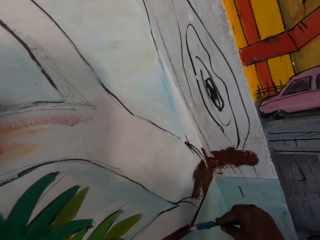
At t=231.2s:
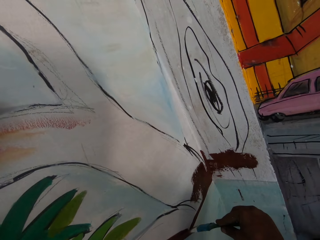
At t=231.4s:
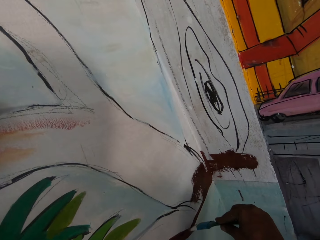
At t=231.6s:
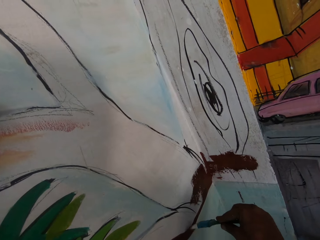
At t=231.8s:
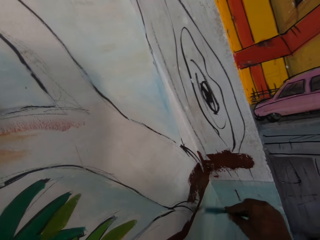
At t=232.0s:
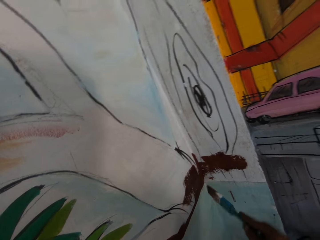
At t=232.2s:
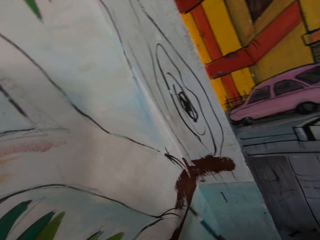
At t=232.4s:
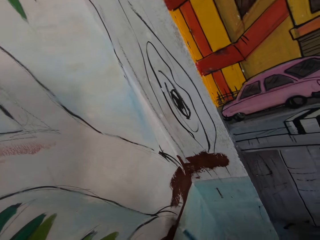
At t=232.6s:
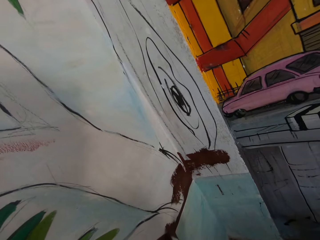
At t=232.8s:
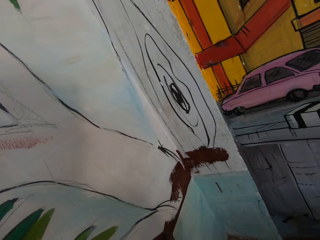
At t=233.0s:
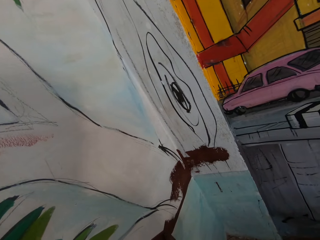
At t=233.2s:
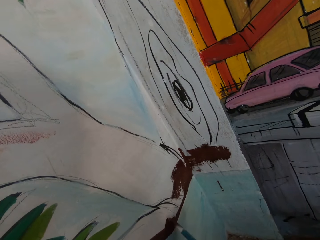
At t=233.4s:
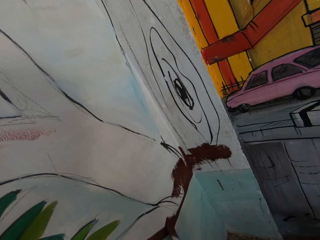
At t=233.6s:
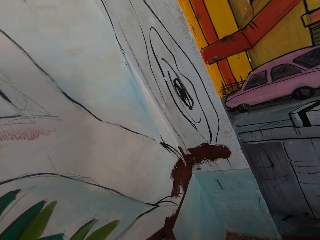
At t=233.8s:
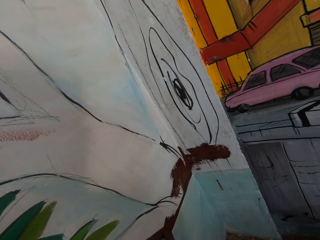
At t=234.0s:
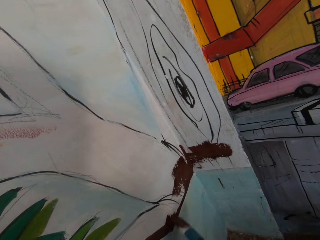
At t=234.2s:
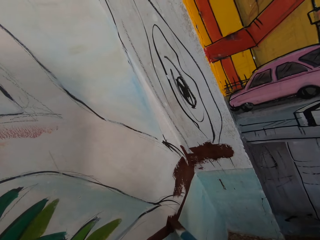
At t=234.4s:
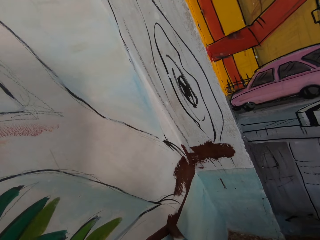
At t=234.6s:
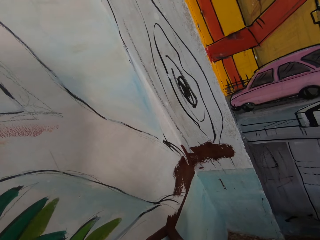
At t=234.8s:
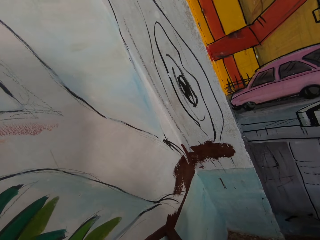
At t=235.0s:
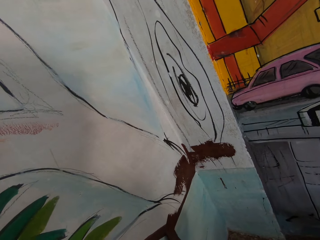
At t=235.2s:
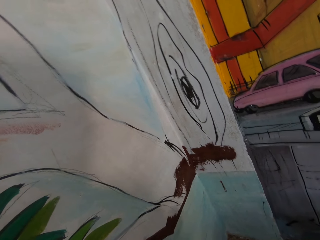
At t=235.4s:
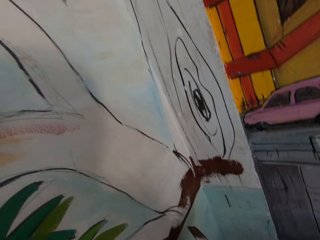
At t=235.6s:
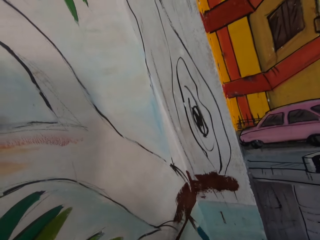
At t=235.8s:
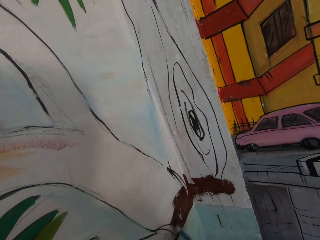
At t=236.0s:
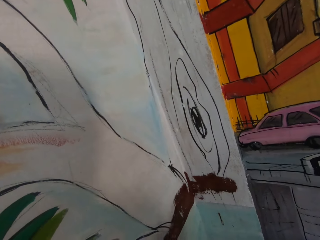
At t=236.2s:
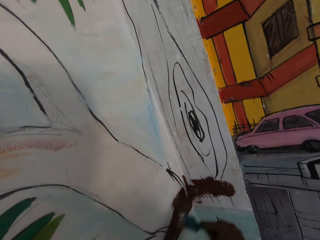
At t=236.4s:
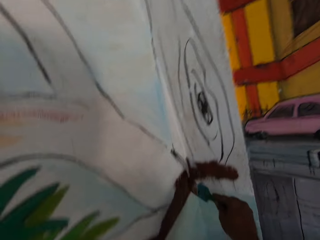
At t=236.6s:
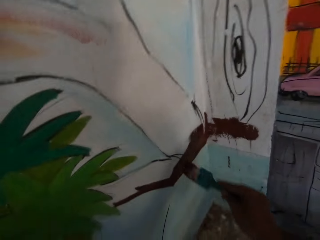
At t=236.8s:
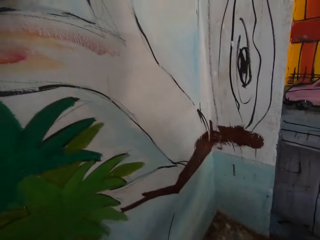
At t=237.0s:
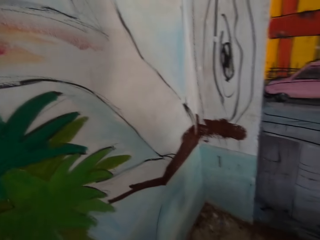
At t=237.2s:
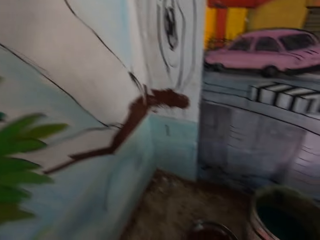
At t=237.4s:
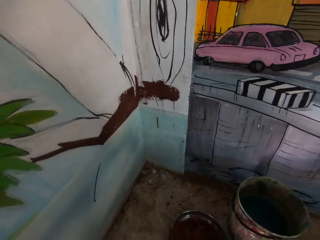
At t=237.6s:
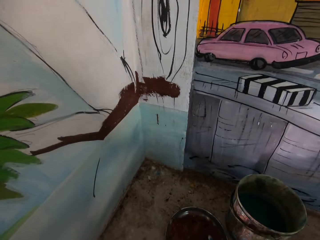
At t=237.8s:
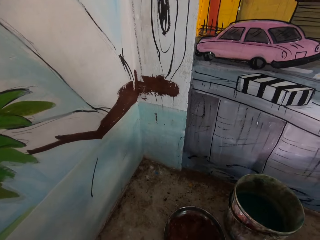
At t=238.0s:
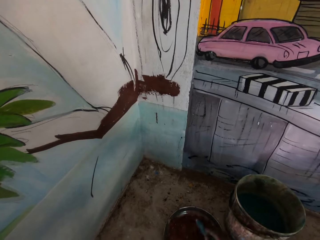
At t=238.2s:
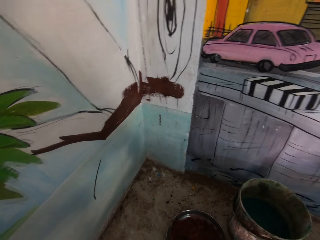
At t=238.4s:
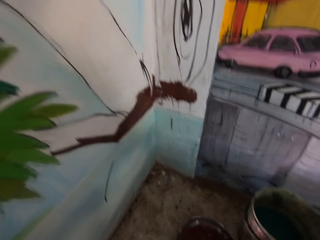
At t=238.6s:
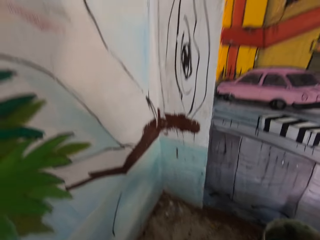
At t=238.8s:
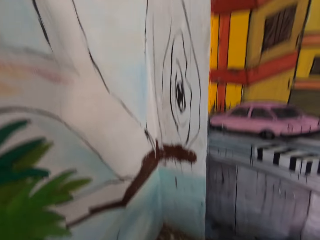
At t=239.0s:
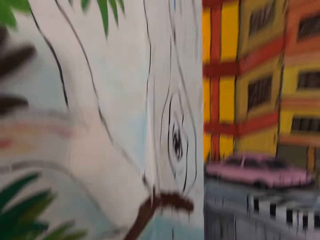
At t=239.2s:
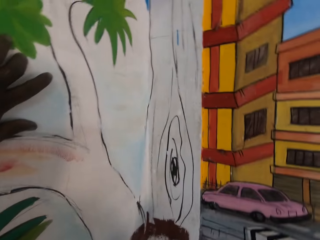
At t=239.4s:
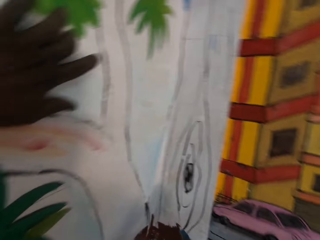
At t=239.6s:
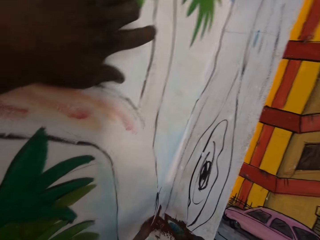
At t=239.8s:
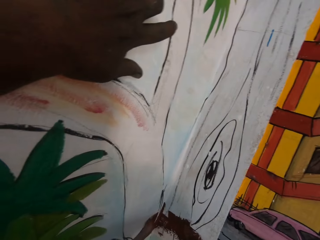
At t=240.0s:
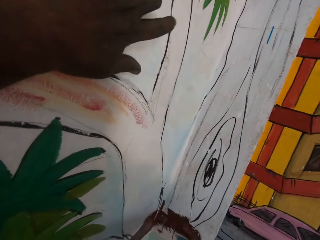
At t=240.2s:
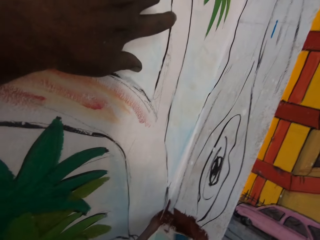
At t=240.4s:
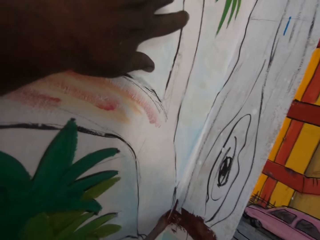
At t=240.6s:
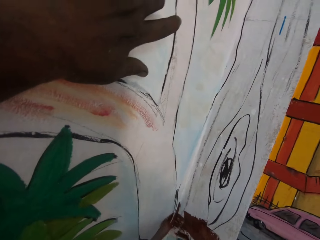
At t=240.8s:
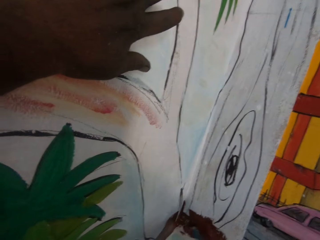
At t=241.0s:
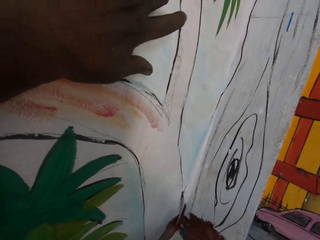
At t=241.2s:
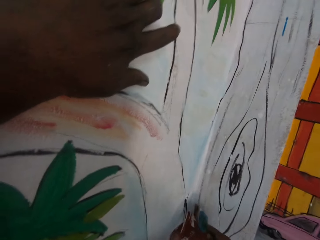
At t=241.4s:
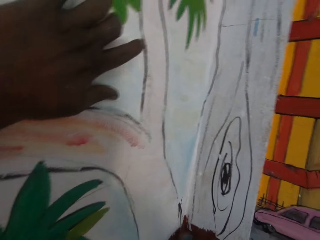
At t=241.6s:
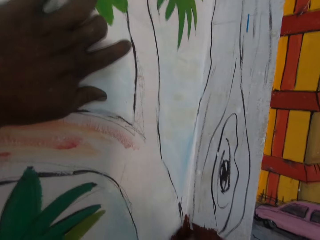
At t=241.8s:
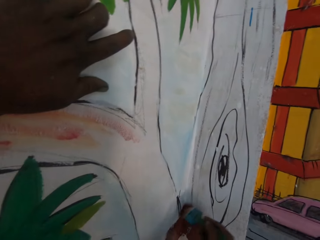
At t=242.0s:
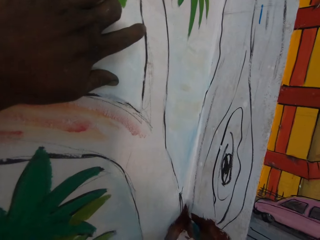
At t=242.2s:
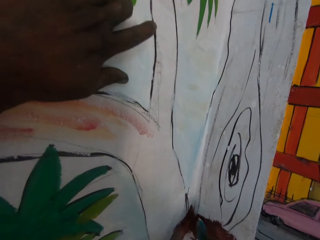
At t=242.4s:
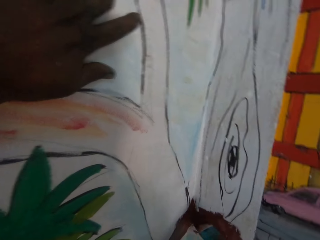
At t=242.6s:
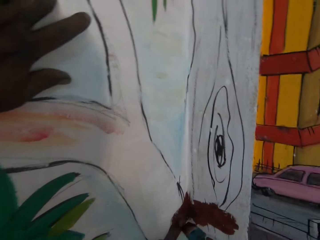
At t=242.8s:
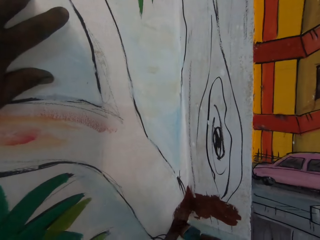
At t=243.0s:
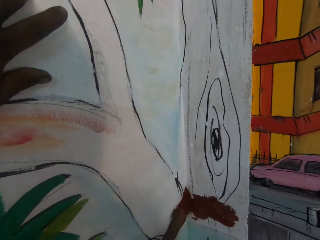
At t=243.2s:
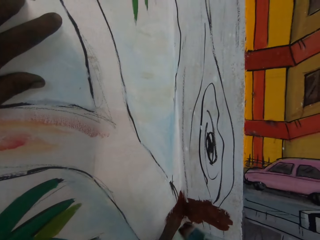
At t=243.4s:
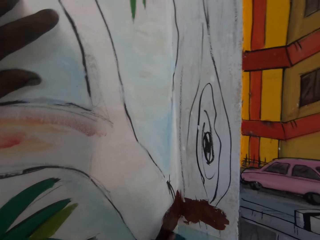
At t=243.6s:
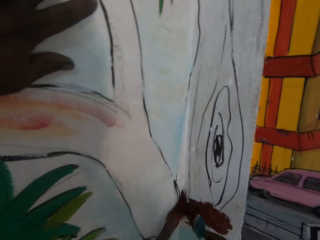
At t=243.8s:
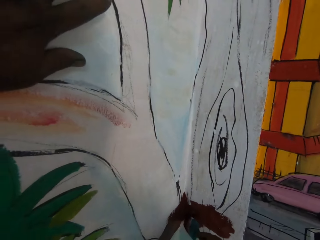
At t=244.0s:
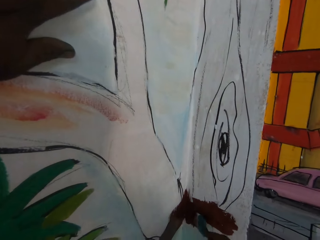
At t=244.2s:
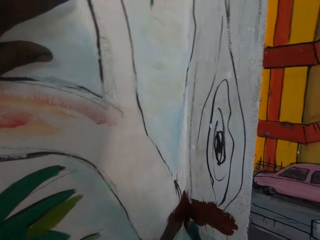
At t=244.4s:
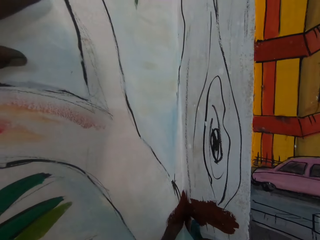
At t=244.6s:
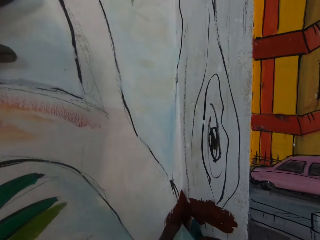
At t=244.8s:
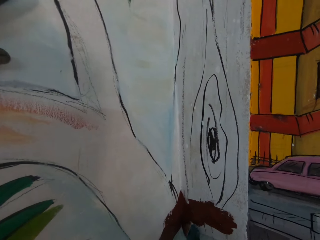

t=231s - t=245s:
The camera wearer sweeps a brush in the metal tray. They dip the paint brush in the paint can. They paint the wall with the paint brush.

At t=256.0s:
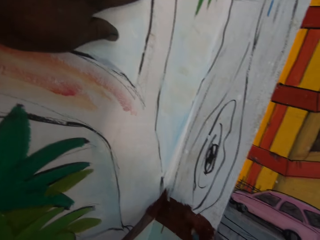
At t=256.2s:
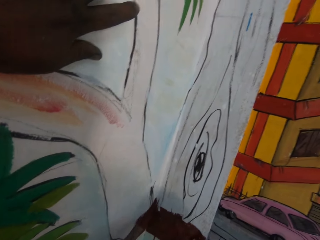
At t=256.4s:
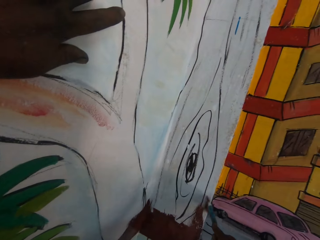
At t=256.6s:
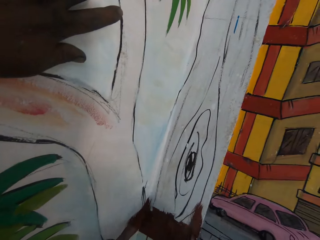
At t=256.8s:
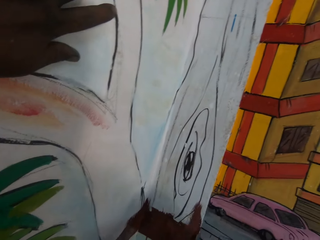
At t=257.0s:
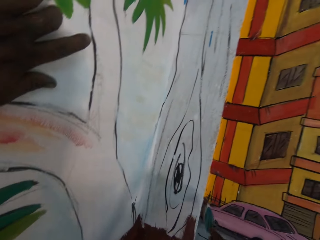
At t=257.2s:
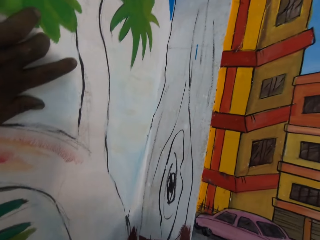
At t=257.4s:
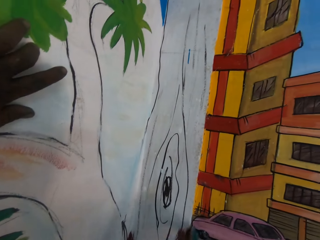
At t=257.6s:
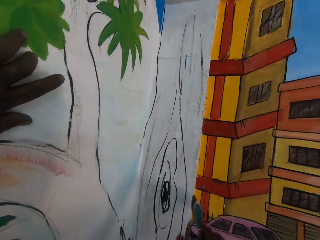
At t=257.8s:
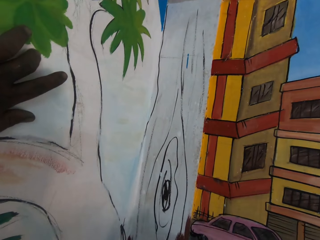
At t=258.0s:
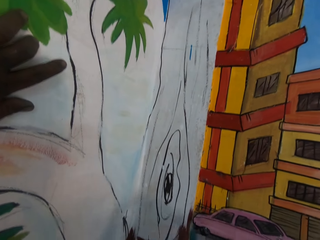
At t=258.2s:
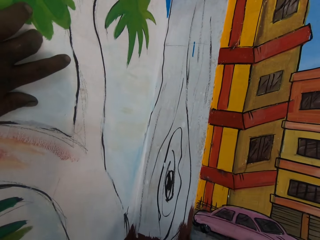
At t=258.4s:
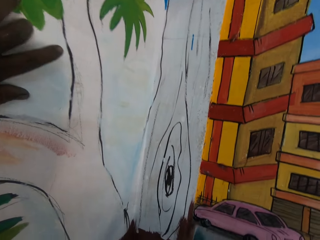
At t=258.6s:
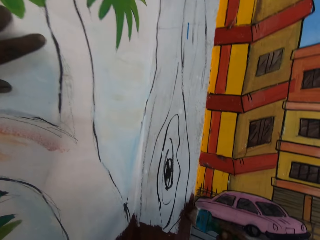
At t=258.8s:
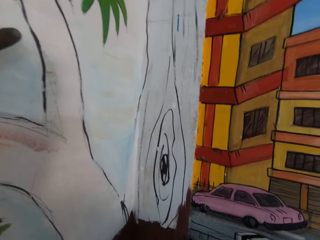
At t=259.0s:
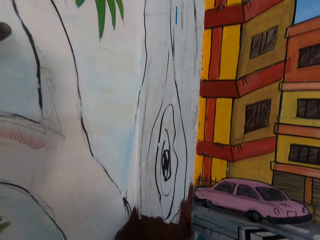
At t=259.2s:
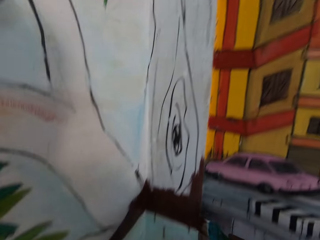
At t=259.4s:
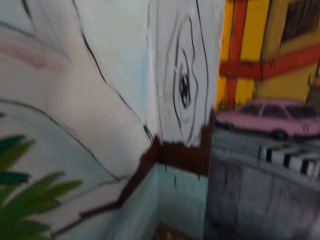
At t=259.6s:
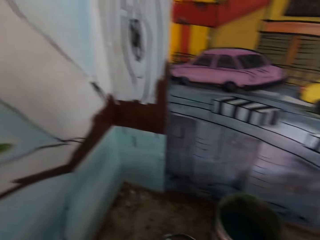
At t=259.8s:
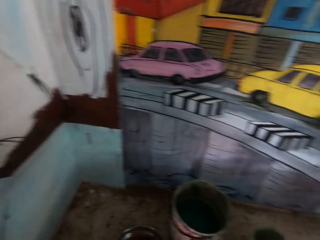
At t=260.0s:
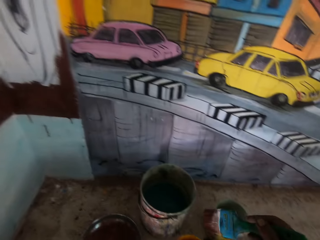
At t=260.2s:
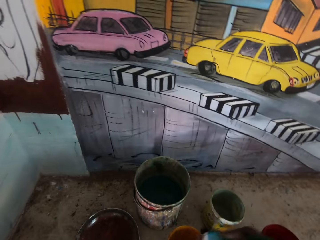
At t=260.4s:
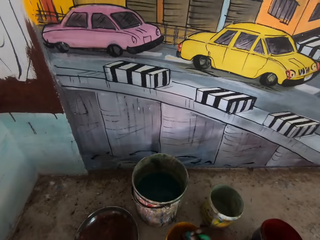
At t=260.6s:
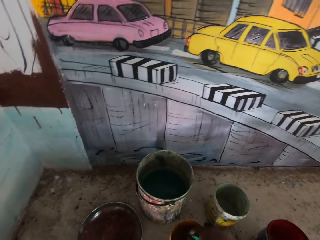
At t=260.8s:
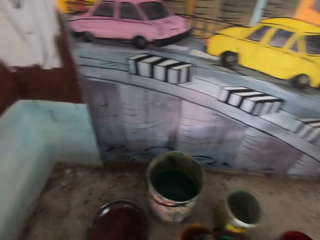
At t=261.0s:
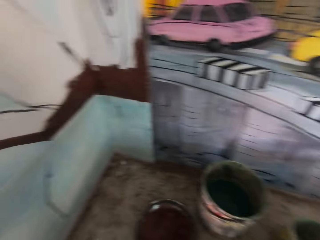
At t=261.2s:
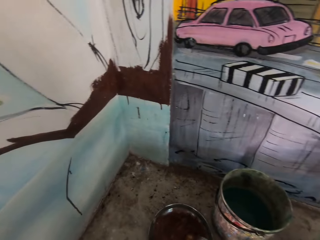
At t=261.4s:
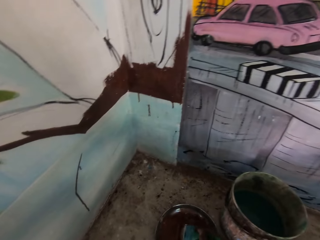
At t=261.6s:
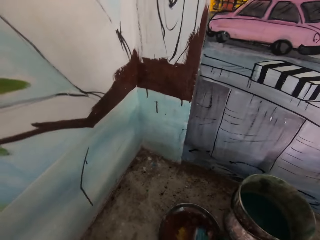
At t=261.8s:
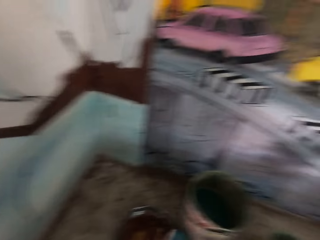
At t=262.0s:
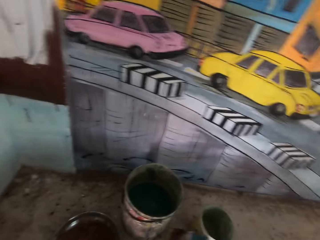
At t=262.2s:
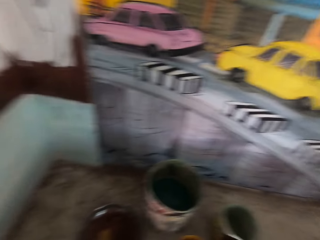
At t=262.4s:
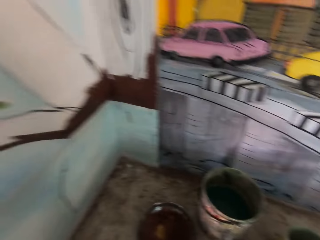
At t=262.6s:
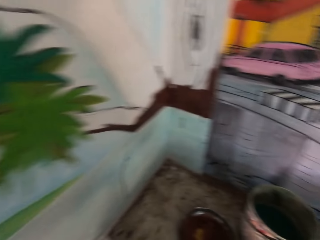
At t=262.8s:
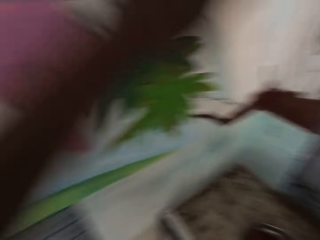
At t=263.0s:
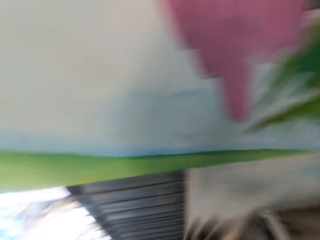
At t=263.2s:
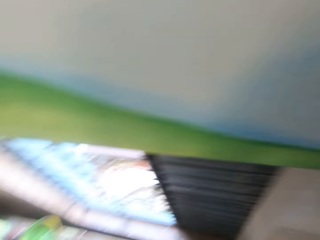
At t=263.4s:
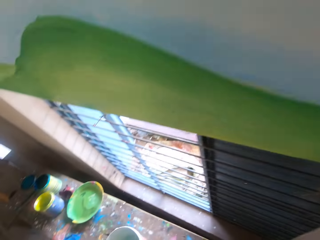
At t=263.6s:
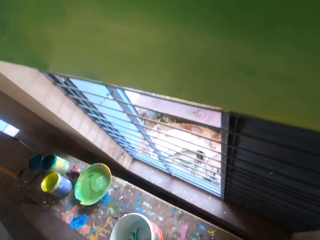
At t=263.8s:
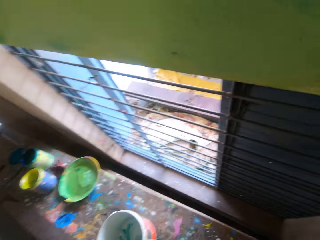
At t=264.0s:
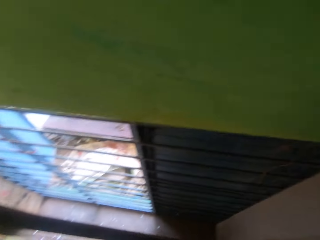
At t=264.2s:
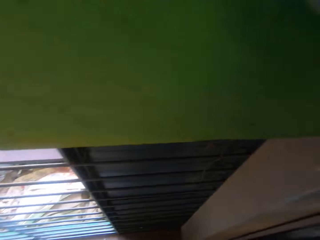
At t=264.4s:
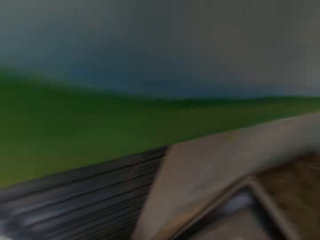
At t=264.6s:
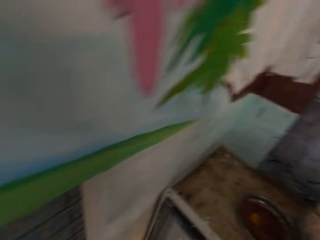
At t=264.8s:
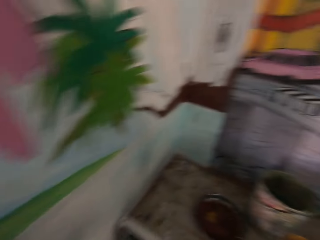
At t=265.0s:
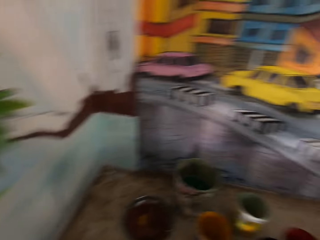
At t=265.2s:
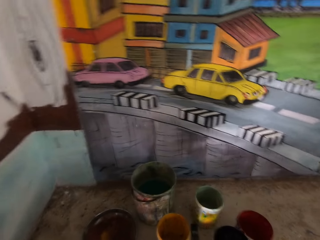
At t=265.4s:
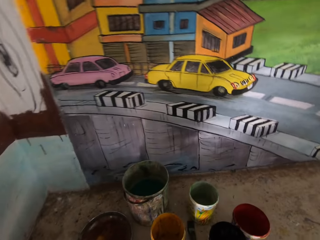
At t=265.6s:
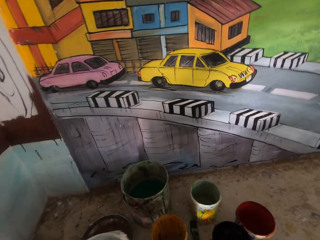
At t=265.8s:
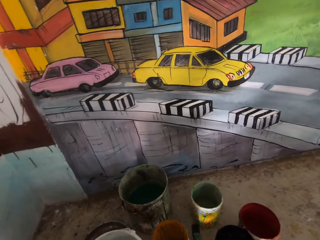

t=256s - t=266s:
The camera wearer dips a paint brush in a paint can. They turn around towards the bench.
